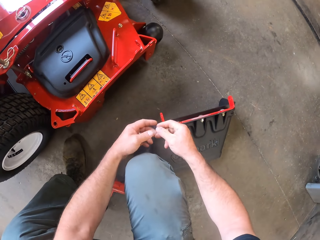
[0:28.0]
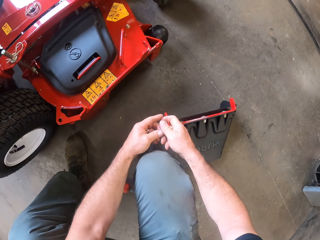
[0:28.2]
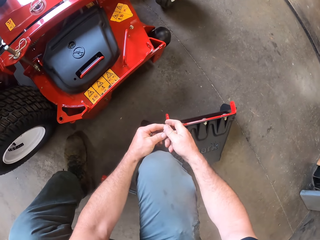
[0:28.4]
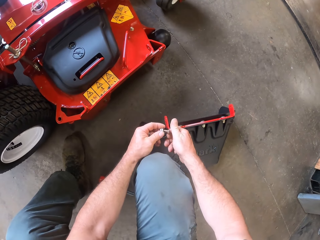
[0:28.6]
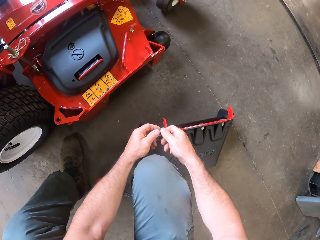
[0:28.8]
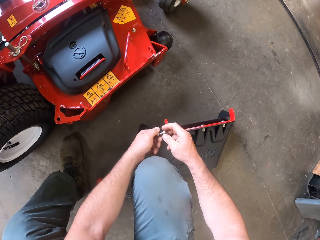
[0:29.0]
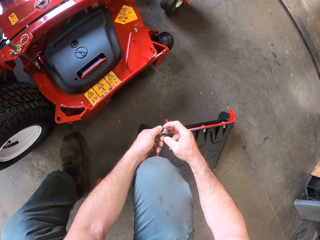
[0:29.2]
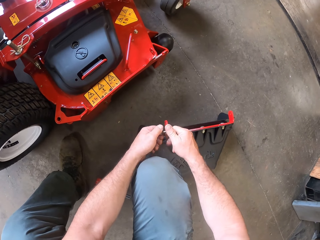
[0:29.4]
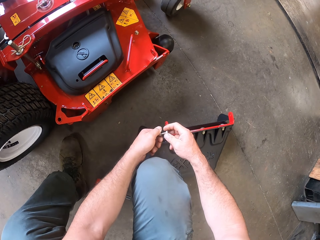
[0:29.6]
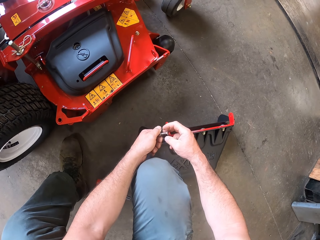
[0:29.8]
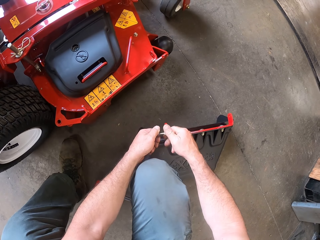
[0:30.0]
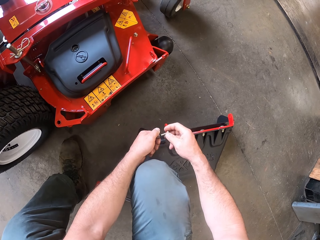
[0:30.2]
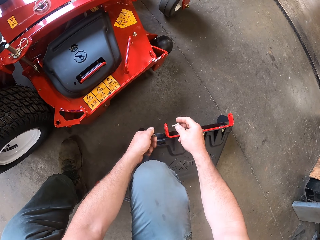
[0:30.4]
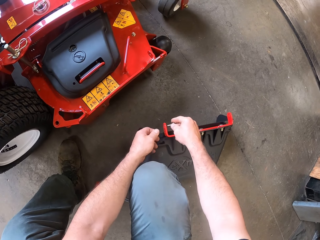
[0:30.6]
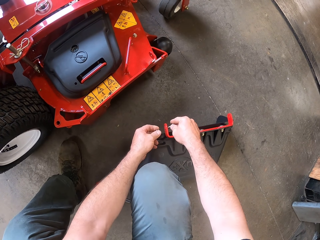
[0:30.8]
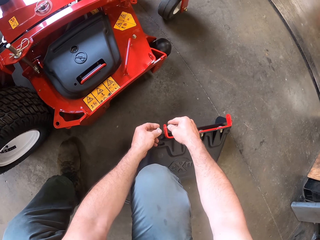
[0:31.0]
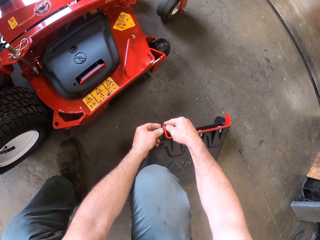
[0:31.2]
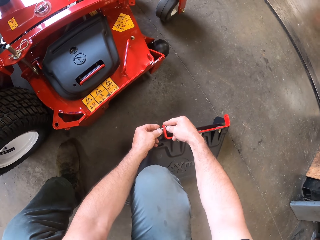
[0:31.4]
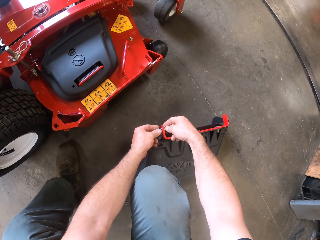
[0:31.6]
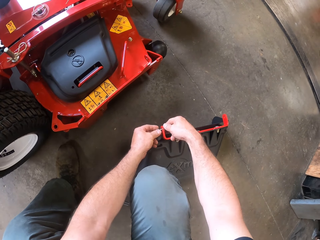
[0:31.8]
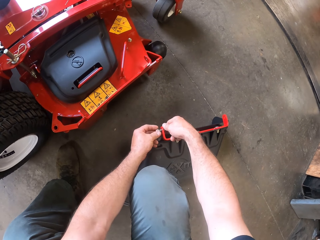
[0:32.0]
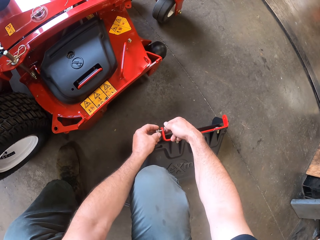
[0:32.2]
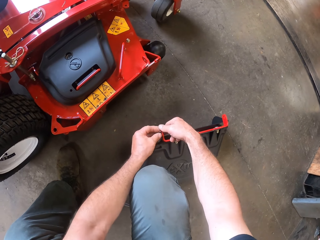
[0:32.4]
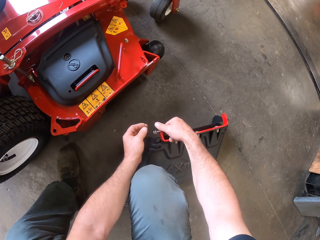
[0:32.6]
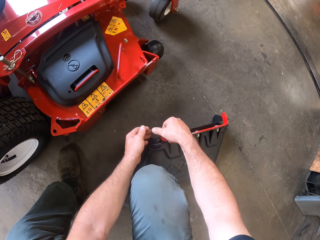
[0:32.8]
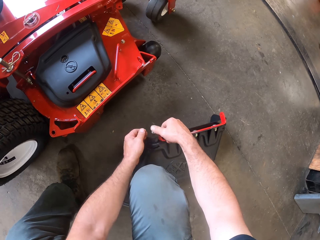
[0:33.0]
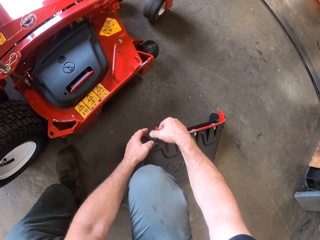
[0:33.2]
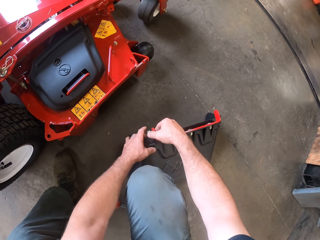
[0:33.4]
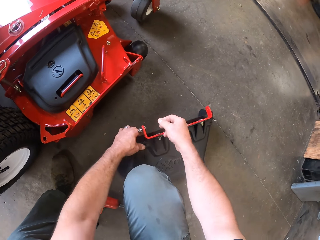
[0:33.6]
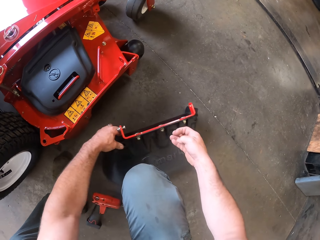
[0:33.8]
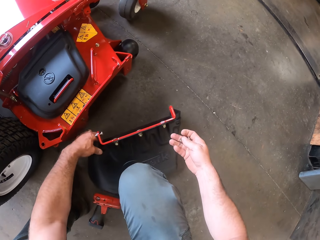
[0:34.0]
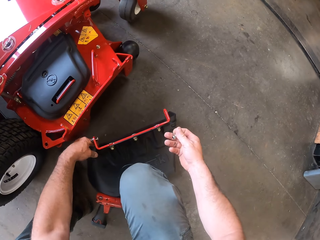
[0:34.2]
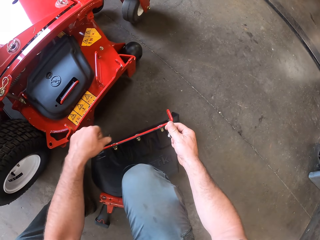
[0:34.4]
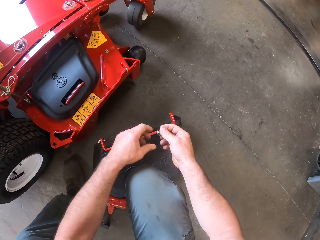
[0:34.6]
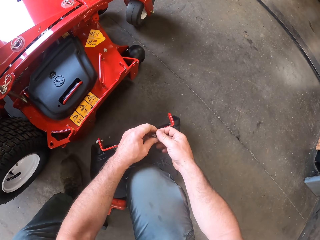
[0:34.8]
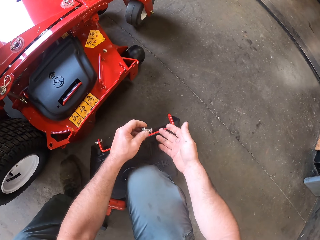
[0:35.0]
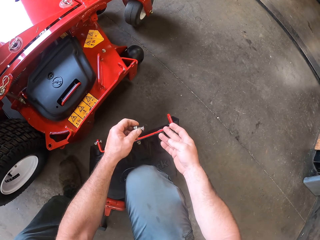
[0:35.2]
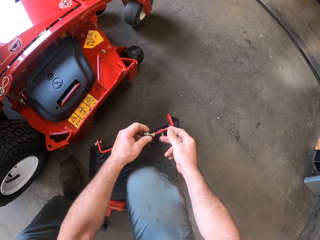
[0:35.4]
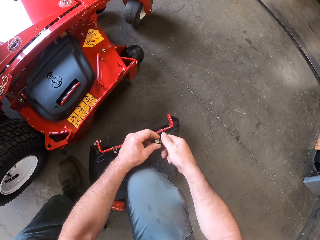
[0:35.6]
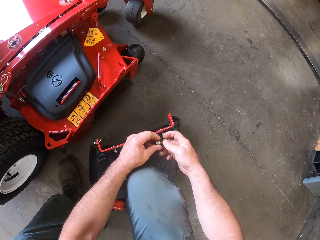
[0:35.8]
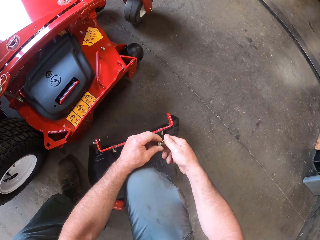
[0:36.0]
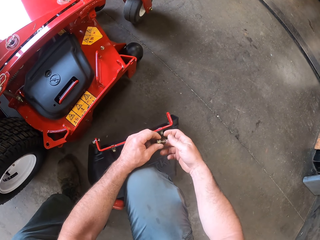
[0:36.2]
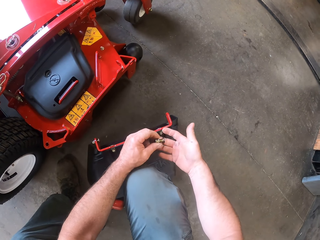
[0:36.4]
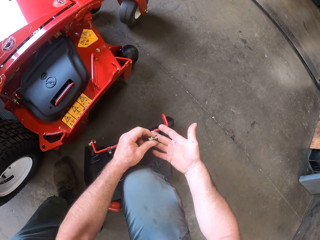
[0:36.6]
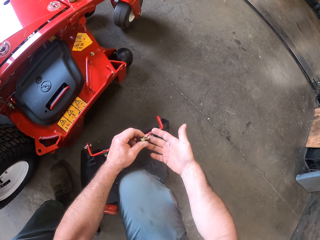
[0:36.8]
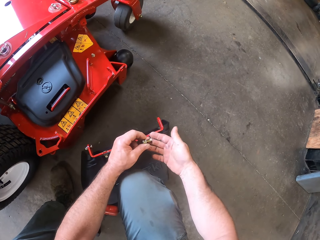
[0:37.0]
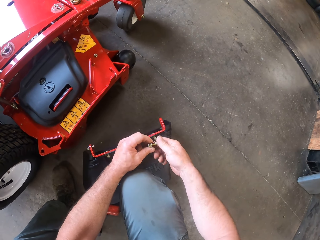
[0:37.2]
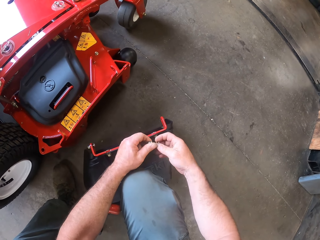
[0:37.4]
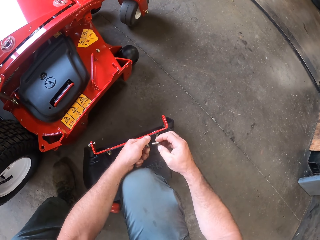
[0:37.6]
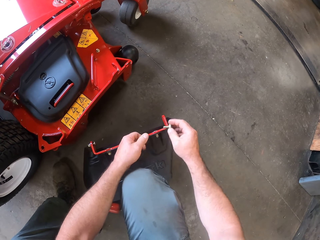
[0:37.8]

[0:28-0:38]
The camera wearer unscrews the nut on the bolt with both hands. They screw the nut and bolt on the flap or cover with both hands. They move the cover. They unscrew the nut on the bolt with both hands.

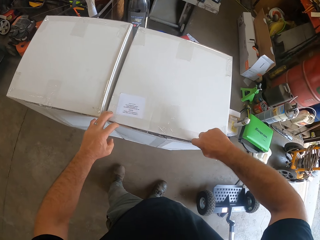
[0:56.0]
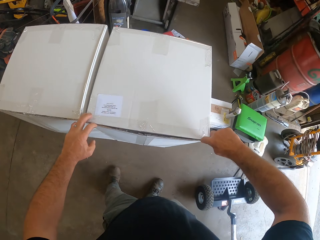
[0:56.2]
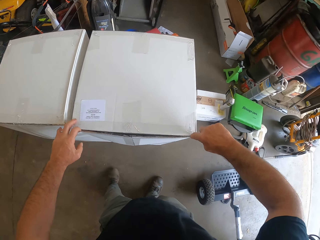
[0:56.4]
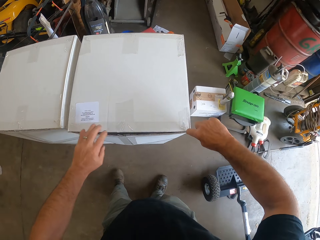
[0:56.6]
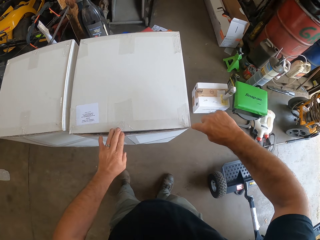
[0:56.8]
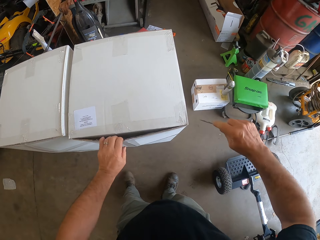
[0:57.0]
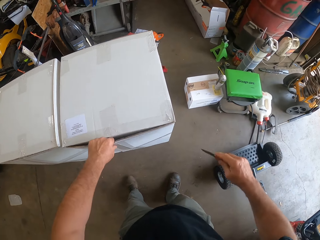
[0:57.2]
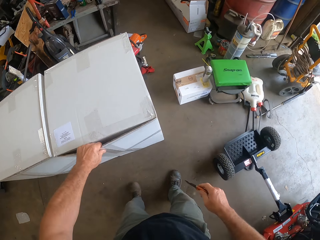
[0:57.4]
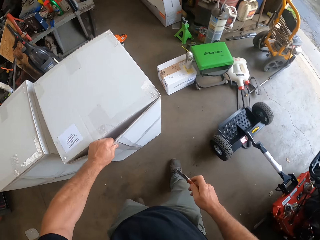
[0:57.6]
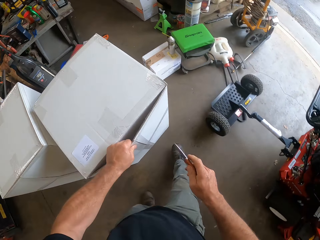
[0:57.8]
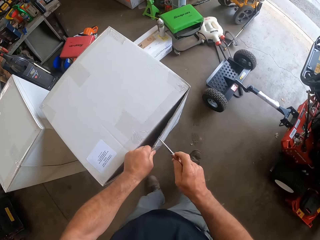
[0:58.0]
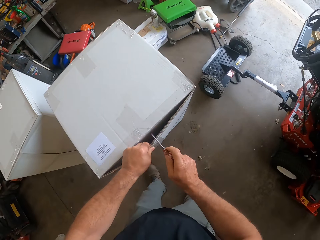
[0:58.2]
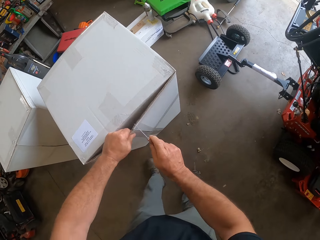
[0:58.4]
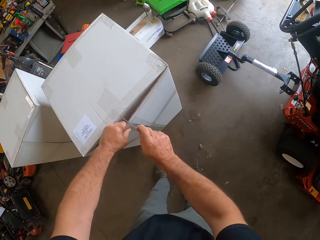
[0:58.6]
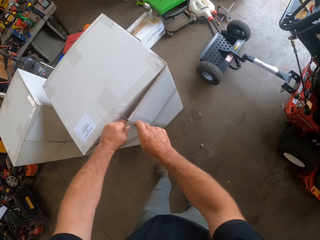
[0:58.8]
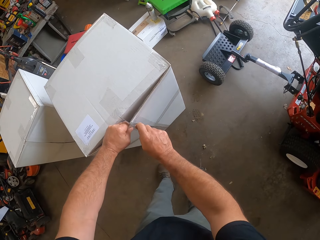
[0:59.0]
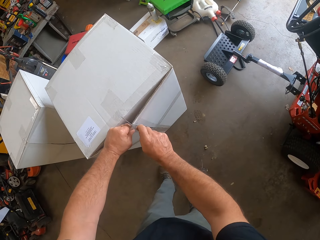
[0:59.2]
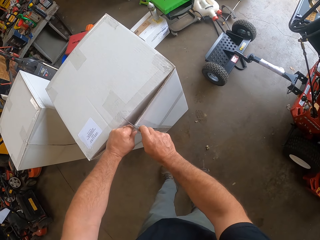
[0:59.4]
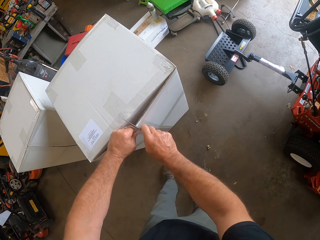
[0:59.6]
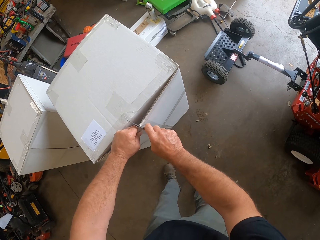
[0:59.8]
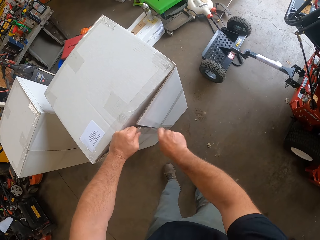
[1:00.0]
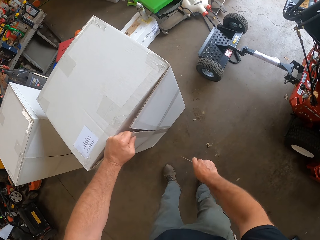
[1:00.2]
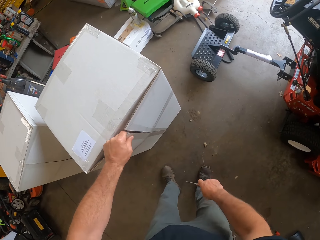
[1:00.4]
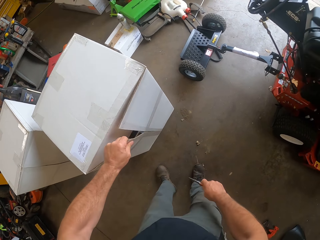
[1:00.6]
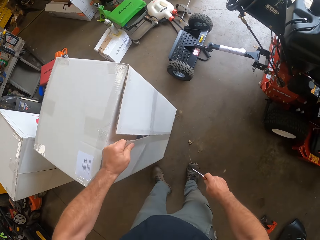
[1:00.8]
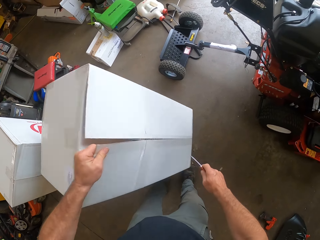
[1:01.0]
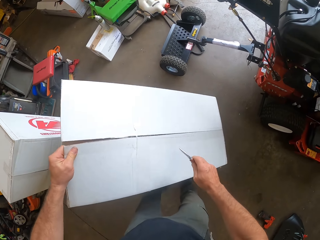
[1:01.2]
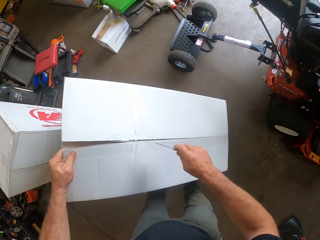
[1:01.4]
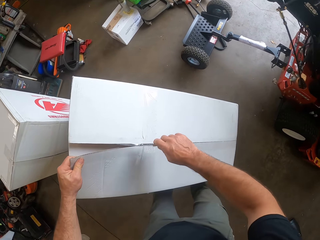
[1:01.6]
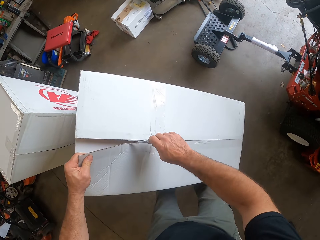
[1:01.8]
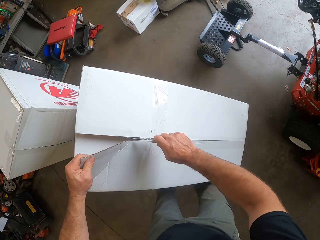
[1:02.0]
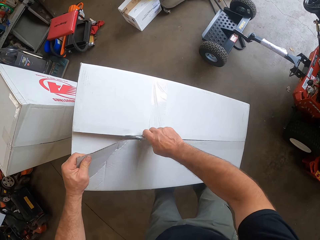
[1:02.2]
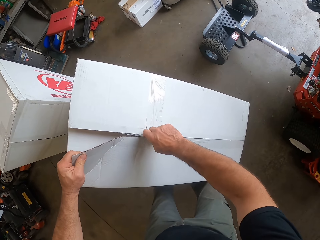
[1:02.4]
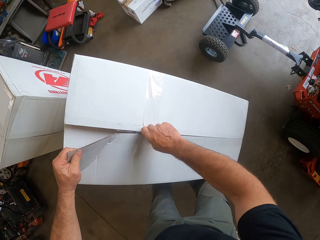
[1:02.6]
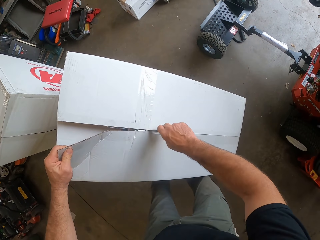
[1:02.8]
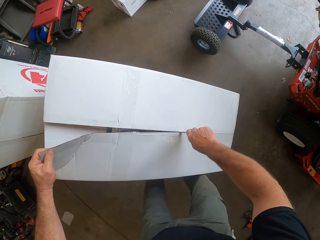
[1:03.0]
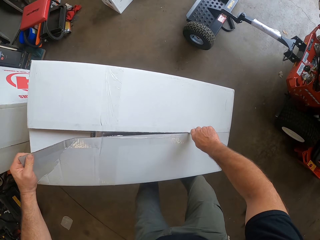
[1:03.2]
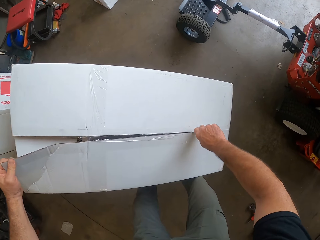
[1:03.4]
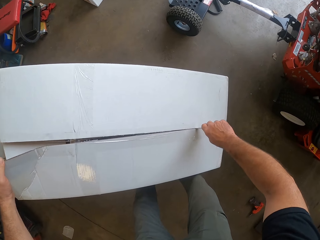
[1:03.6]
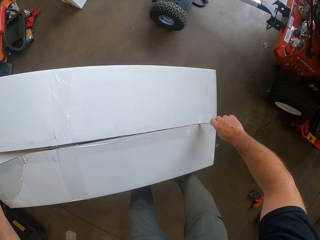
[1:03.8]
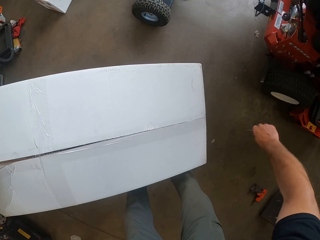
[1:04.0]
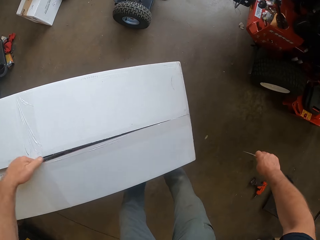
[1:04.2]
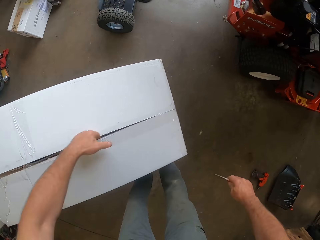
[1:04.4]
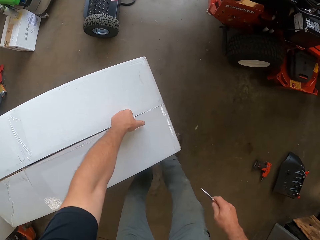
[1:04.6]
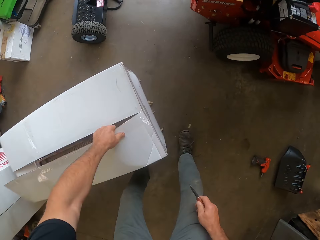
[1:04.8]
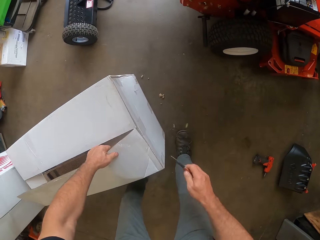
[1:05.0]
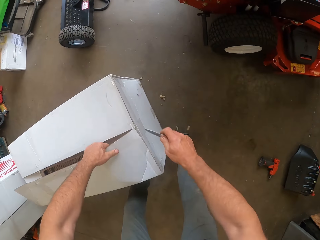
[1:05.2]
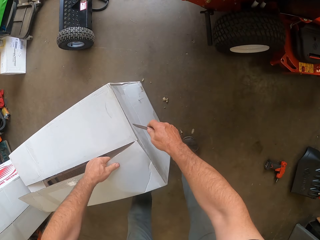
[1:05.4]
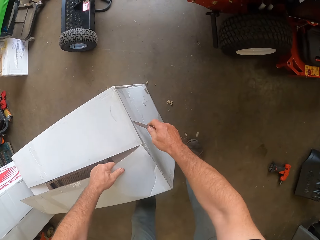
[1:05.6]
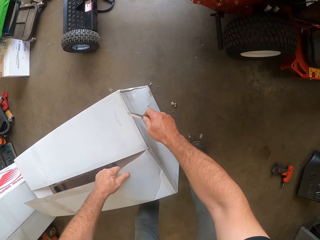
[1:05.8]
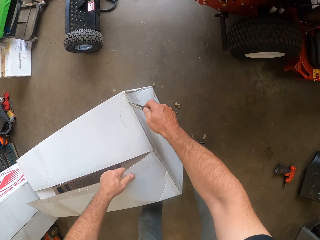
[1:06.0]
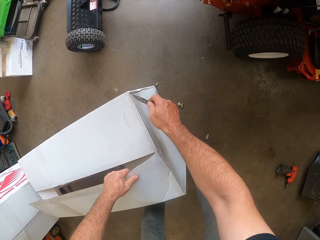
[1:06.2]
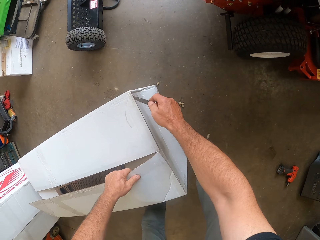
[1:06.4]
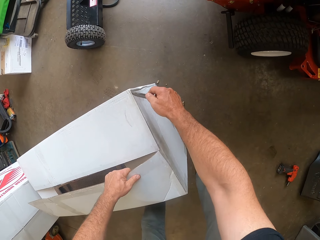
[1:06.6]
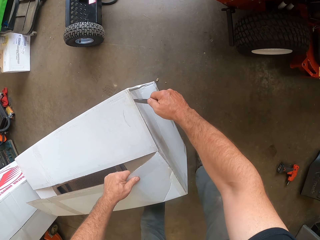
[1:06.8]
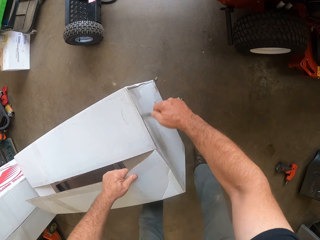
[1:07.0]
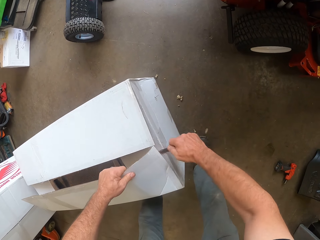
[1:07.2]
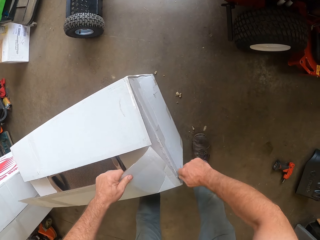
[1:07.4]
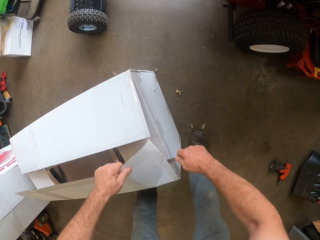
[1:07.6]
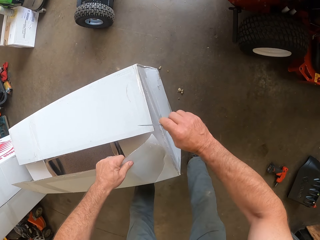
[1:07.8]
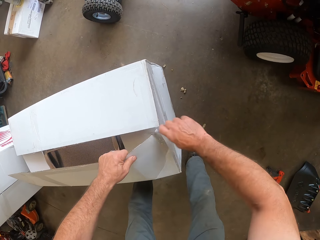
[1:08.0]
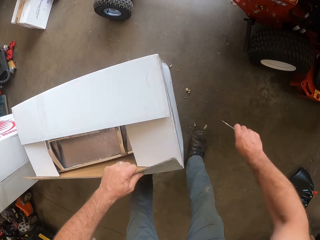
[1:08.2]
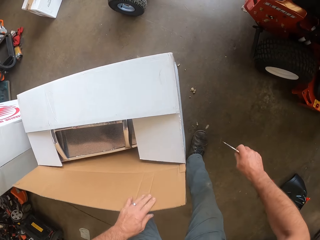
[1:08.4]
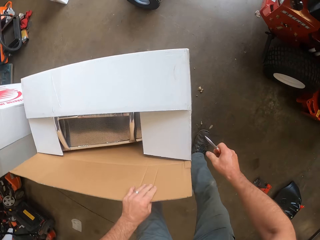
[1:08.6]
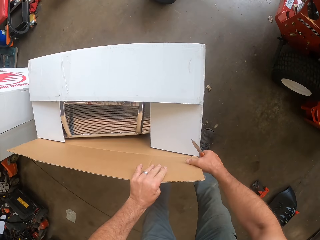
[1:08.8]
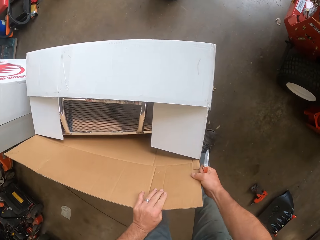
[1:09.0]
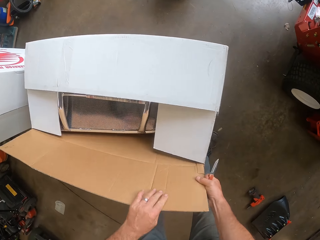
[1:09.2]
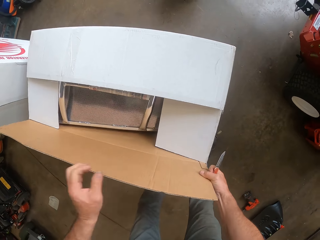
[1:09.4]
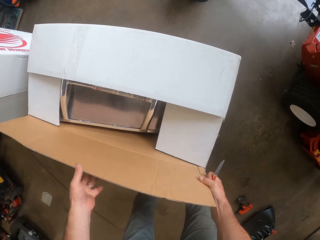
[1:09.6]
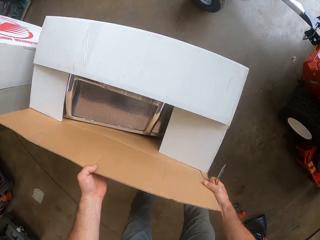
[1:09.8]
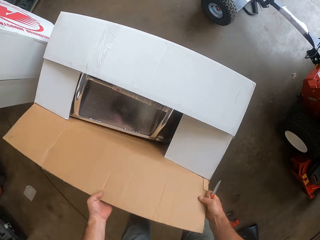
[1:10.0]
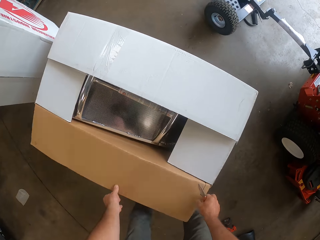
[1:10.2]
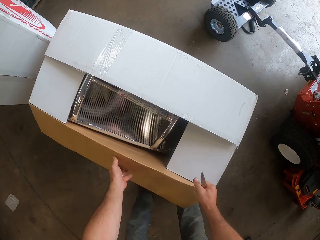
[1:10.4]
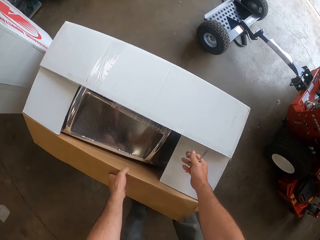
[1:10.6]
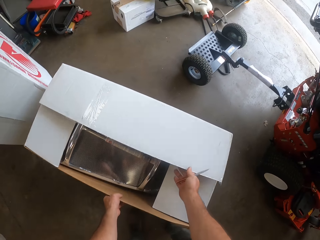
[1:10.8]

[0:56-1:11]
The camera wearer pulls the box. They cut the box. They turn the box. They cut the box. They open the box.
